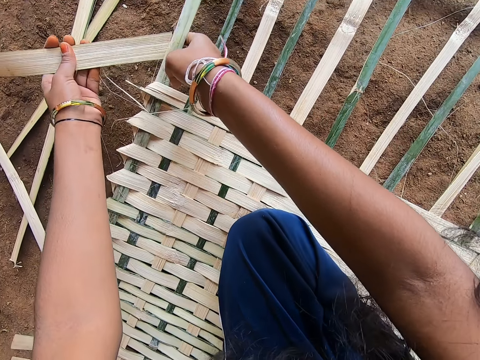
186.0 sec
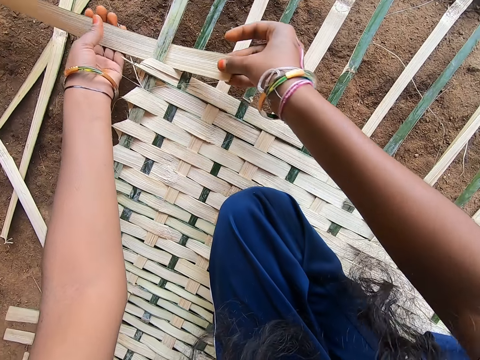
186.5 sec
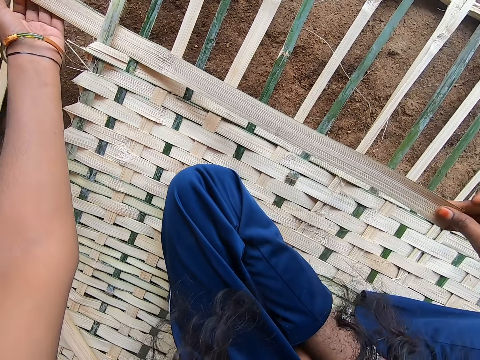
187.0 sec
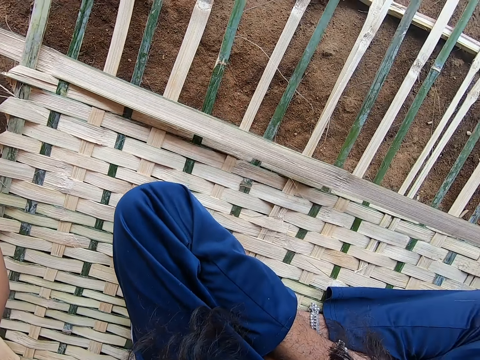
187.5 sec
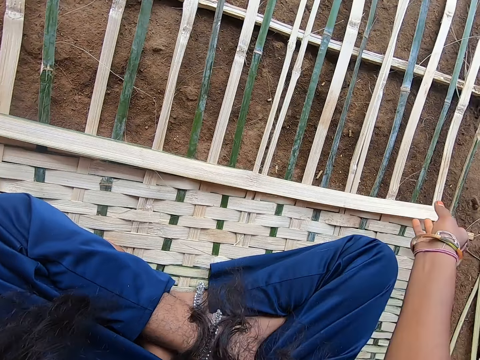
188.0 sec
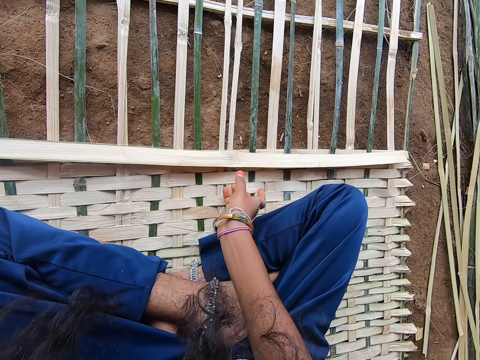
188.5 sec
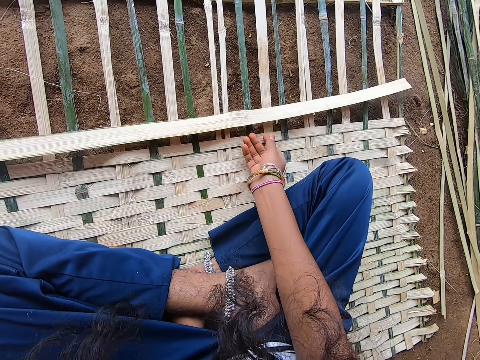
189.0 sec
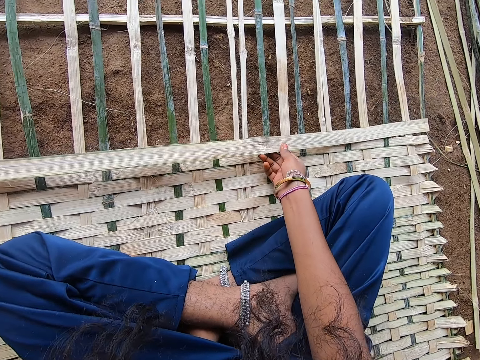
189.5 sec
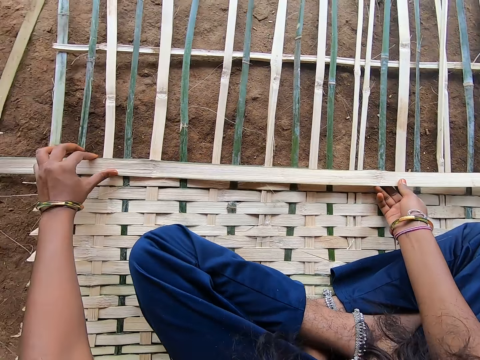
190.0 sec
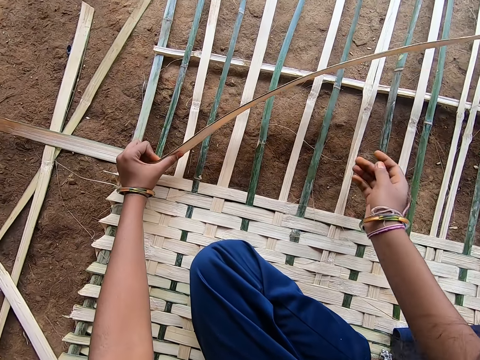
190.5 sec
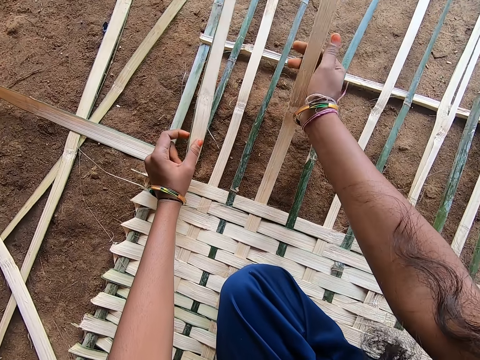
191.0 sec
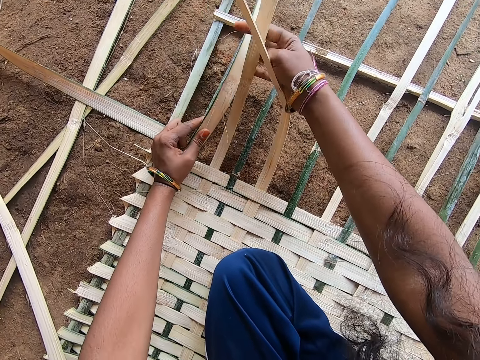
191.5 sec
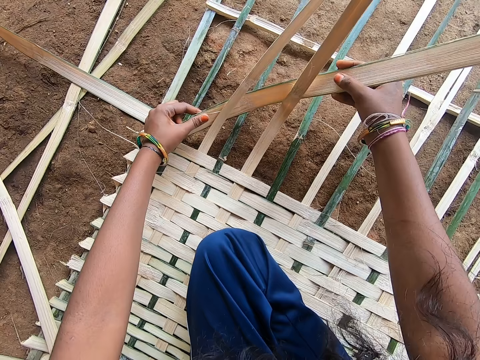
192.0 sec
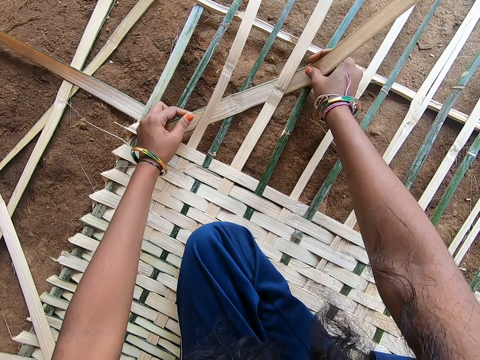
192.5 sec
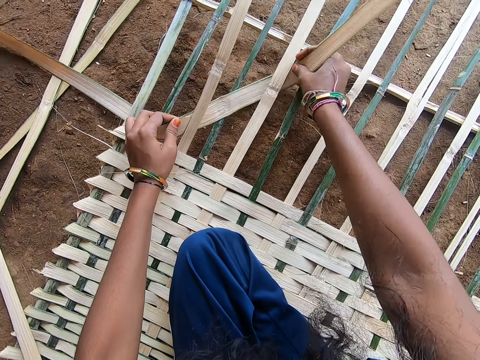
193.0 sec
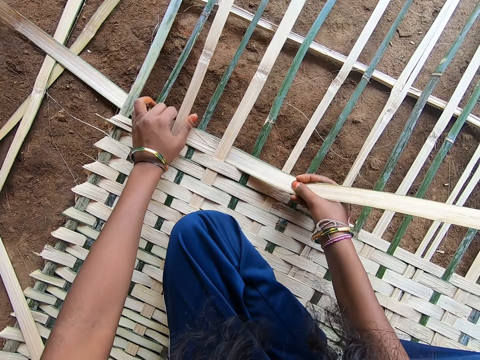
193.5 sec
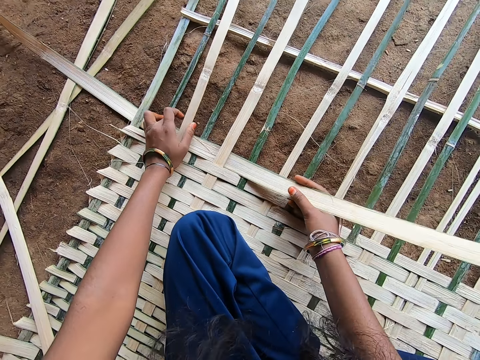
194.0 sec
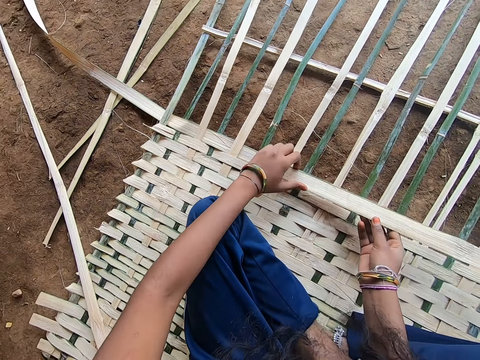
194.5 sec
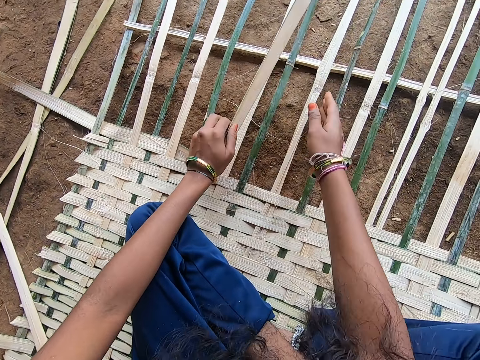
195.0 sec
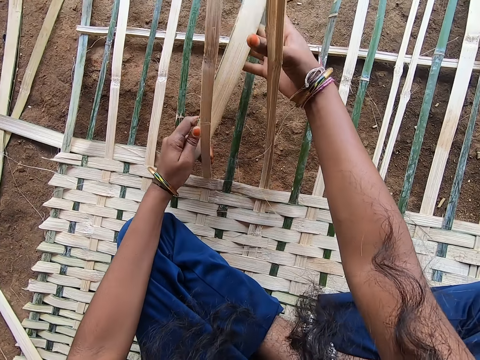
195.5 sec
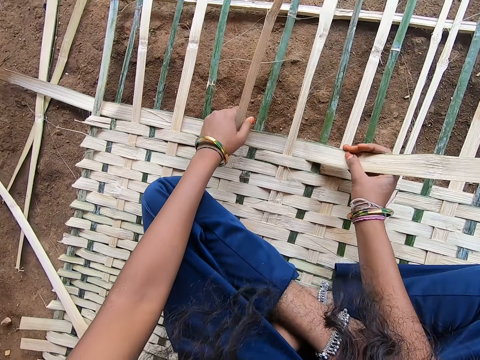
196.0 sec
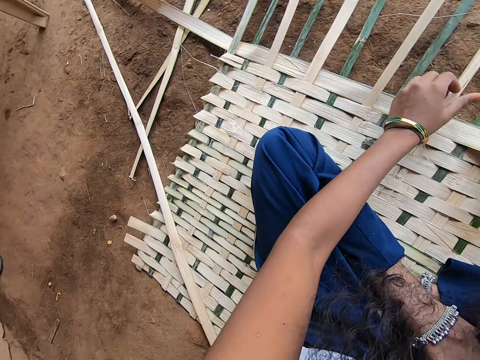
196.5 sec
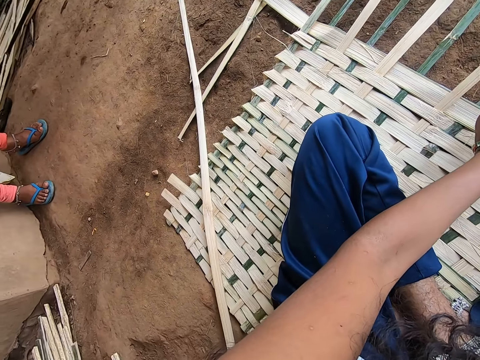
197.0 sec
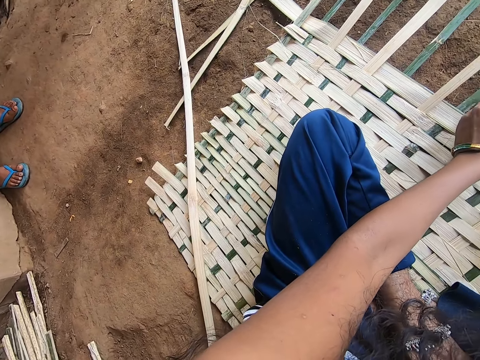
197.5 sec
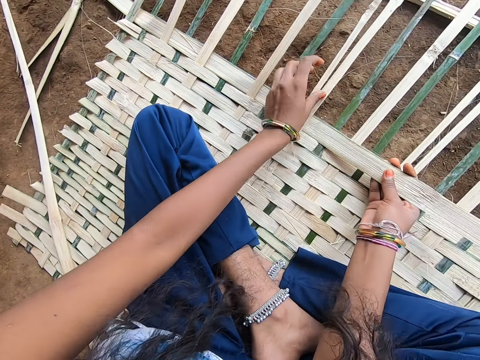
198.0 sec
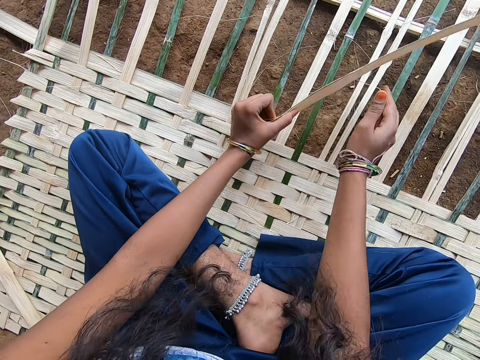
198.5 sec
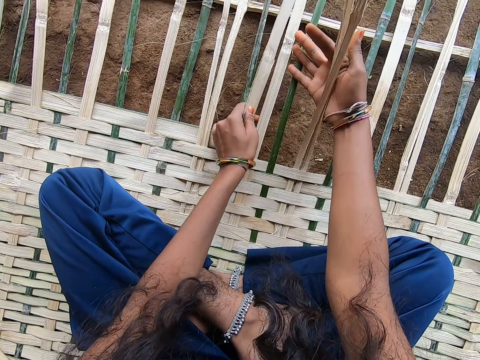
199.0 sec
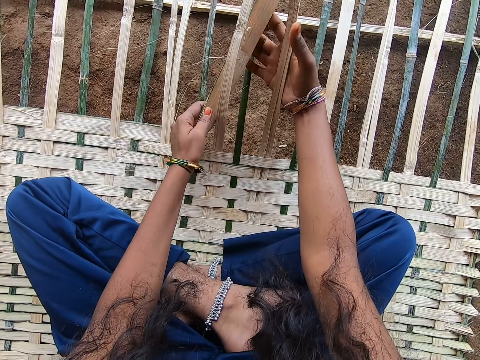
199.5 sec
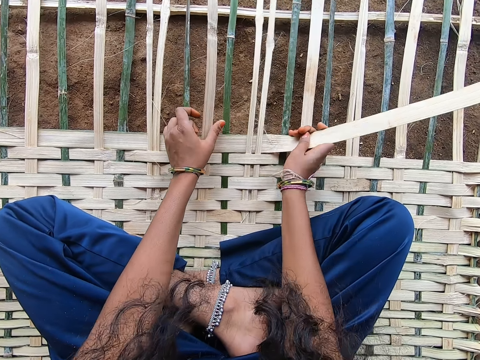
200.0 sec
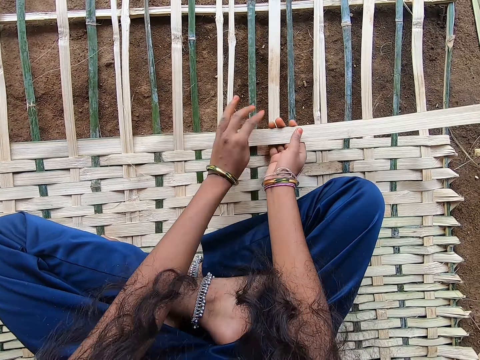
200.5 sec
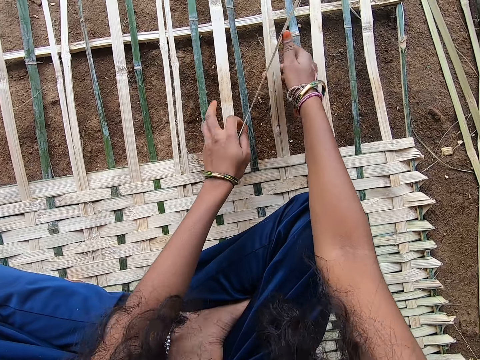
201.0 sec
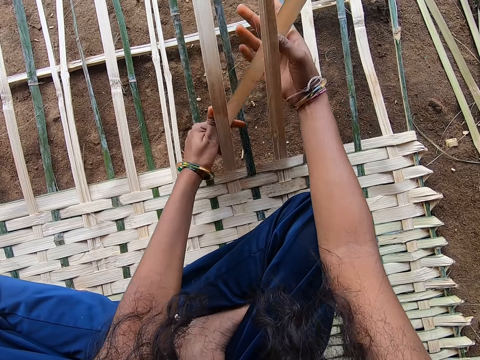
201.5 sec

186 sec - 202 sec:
The camera wearer grabs a string of reed on the mat. They speak to a lady. They pass the reed through a string of reeds on the mat. They fix the bamboo sticks together. They hold the reed on the mat. They weave the reed through the mat. The lady speaks to the camera wearer. The lady stands behind the camera wearer.

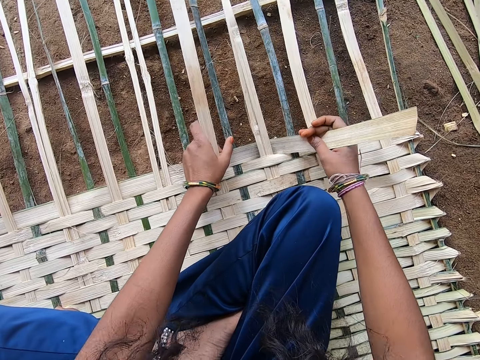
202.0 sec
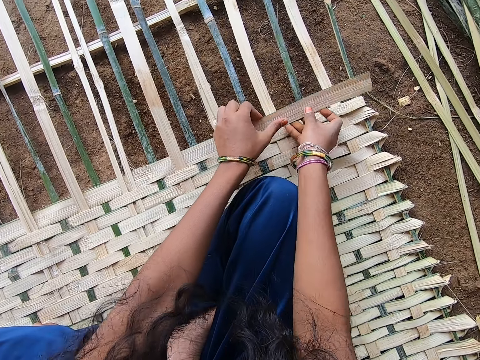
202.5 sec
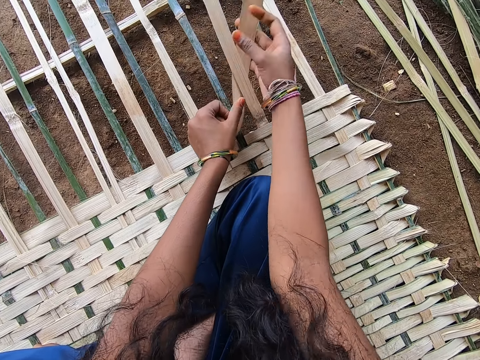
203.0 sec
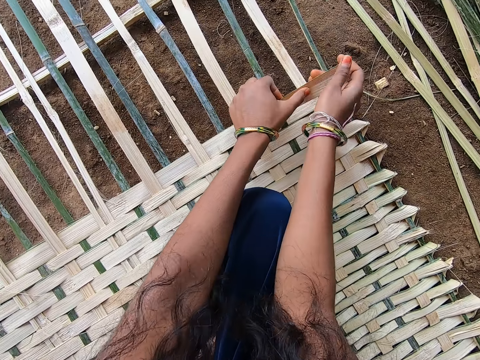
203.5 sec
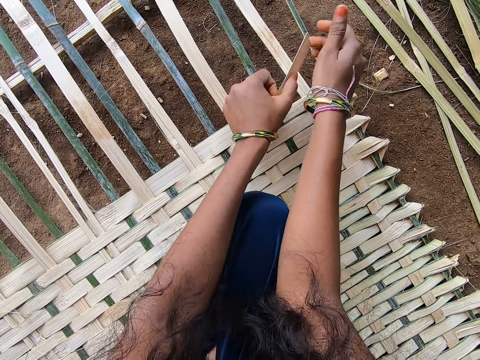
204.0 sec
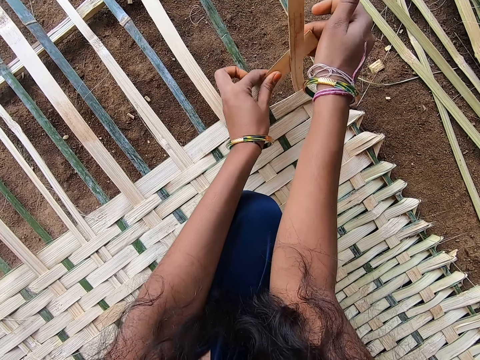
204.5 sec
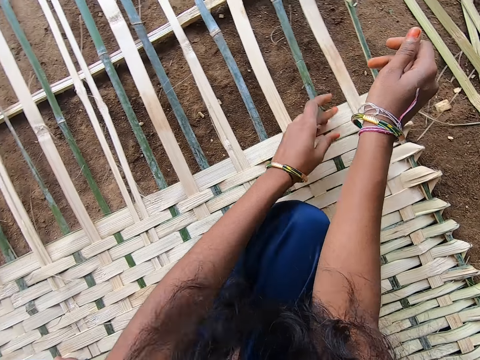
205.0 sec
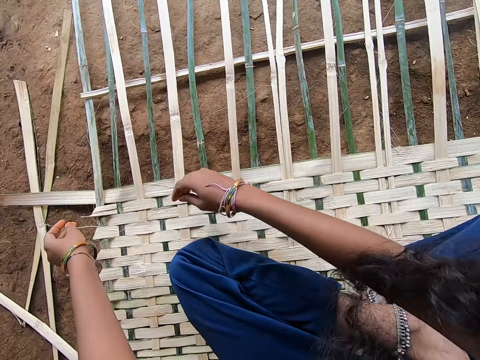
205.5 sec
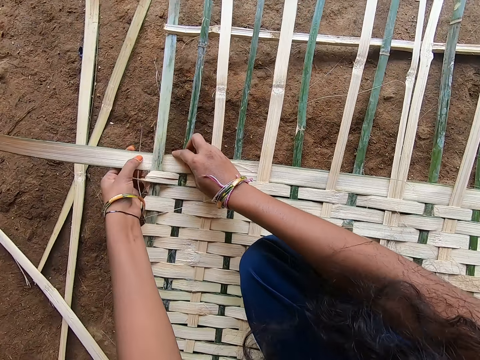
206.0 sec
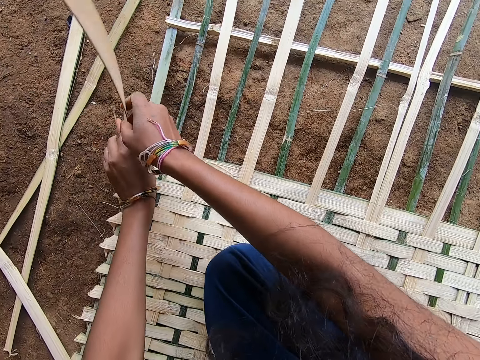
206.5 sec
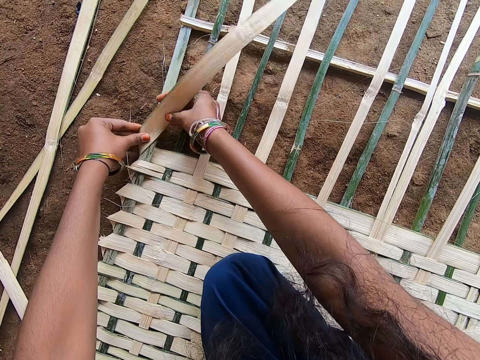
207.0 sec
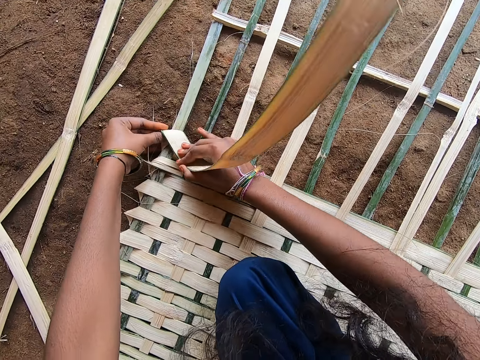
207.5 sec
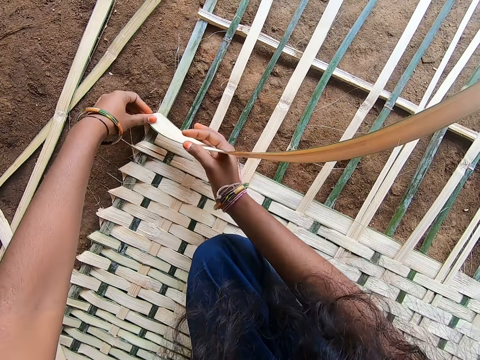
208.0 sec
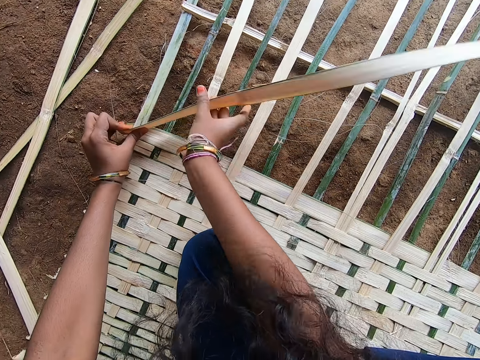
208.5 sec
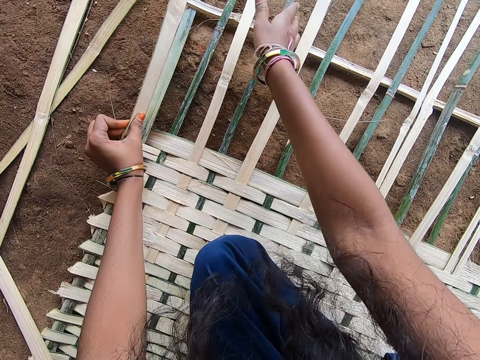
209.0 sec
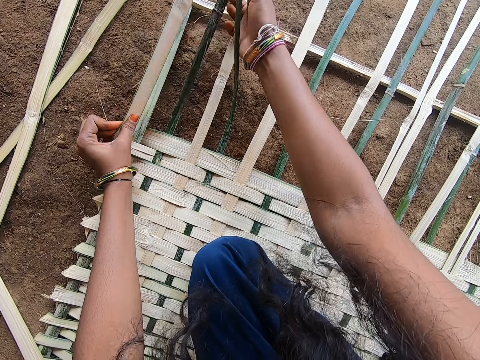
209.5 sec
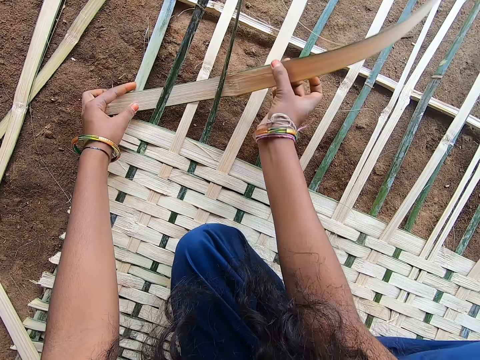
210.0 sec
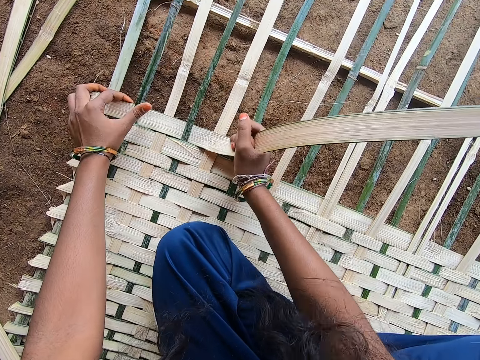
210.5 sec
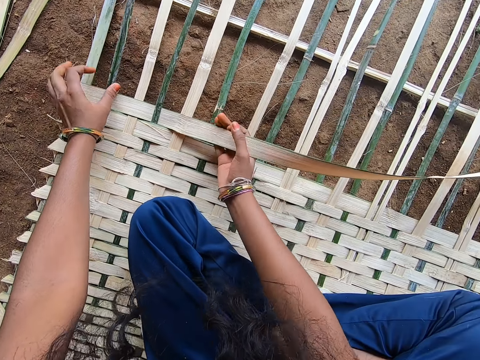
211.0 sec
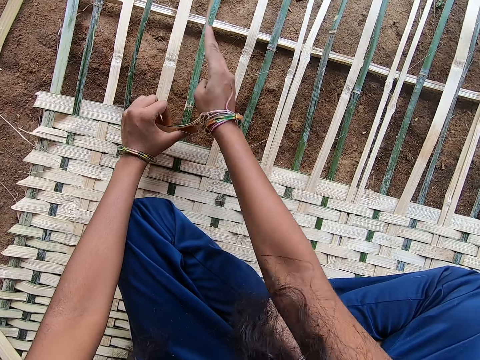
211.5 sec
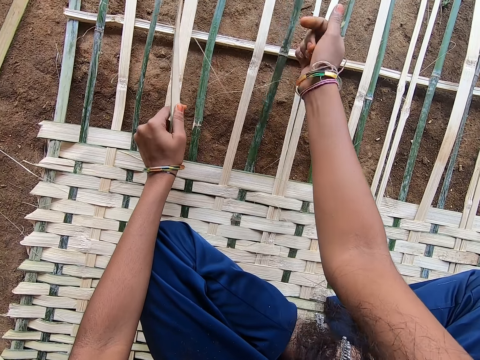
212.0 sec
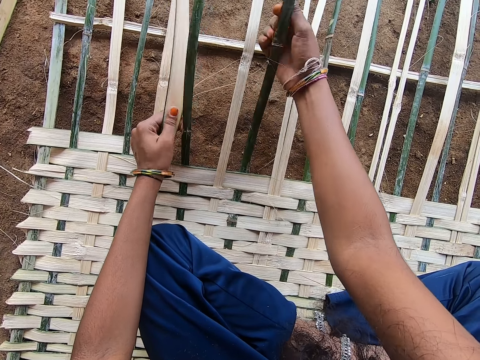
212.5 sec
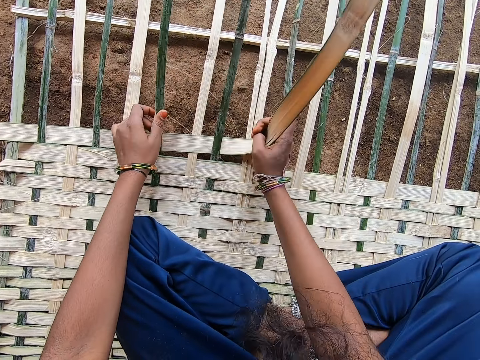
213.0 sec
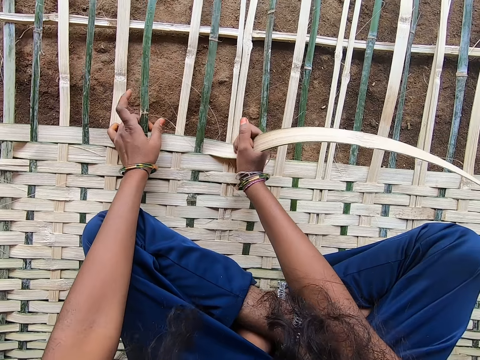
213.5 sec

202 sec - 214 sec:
The camera wearer lets go of the reed. They hold the edge of the mat. They fold the reed at the edge of the mat. They weave the reed through the mat.
